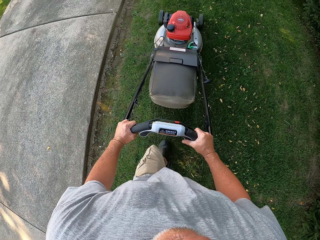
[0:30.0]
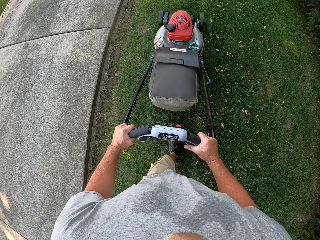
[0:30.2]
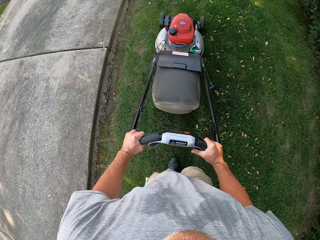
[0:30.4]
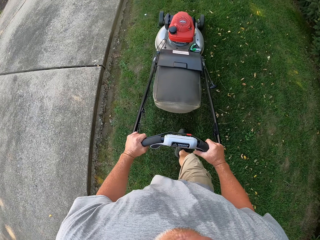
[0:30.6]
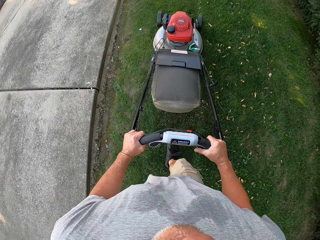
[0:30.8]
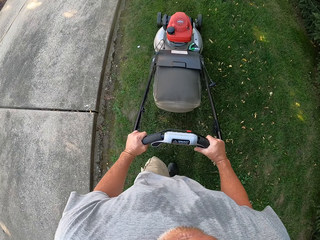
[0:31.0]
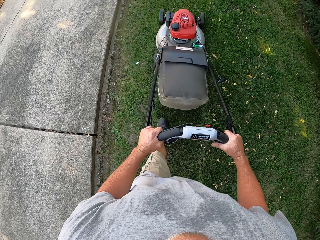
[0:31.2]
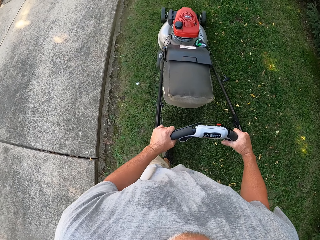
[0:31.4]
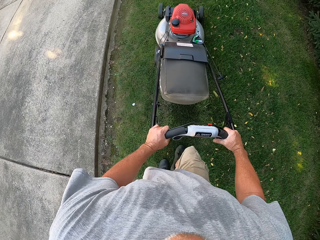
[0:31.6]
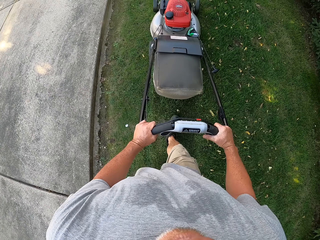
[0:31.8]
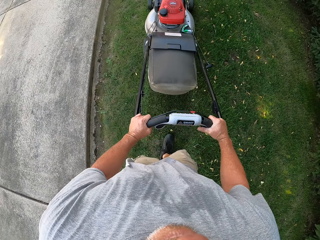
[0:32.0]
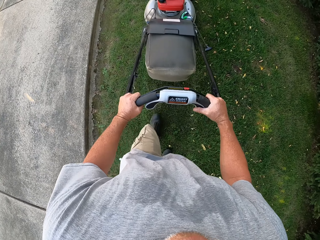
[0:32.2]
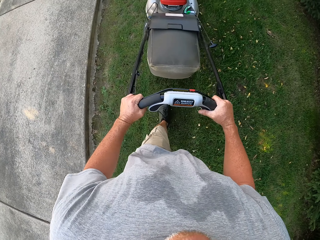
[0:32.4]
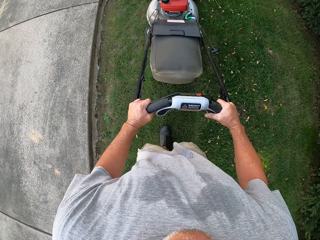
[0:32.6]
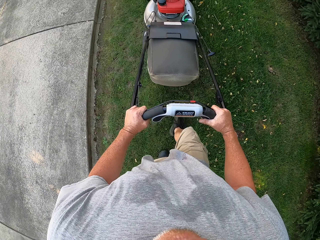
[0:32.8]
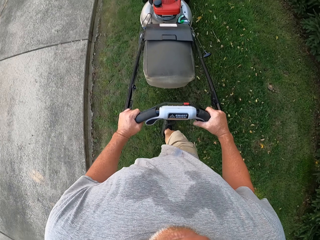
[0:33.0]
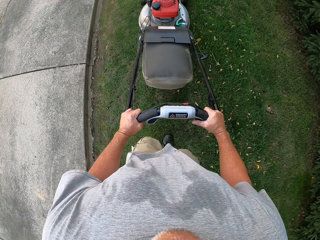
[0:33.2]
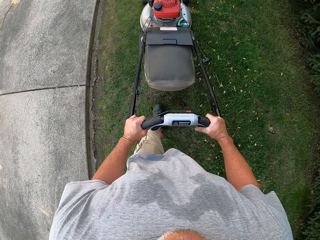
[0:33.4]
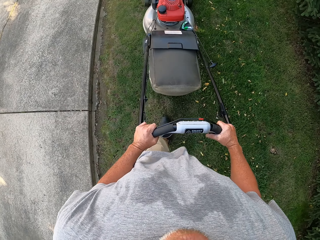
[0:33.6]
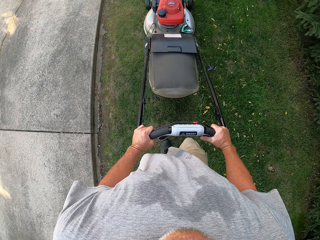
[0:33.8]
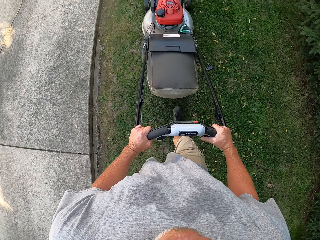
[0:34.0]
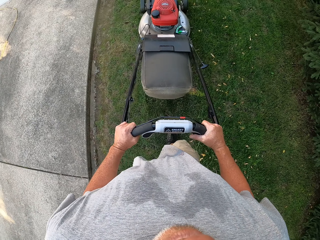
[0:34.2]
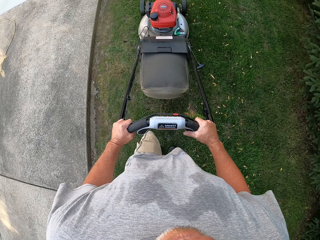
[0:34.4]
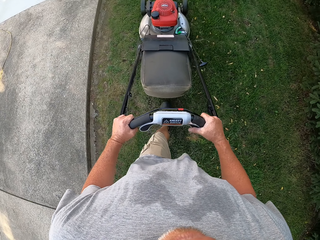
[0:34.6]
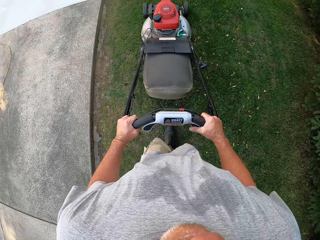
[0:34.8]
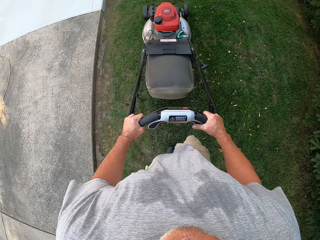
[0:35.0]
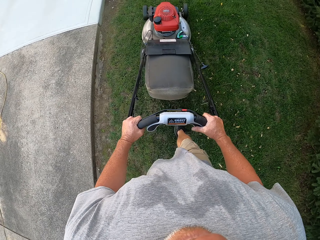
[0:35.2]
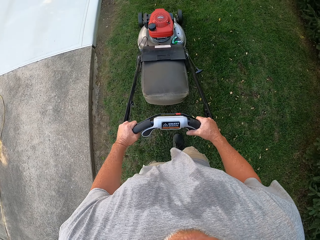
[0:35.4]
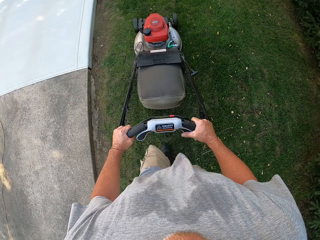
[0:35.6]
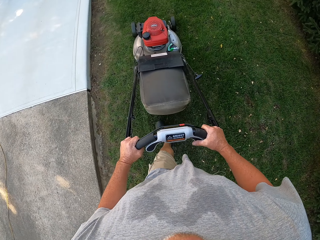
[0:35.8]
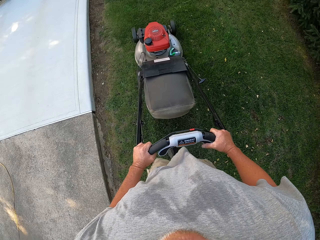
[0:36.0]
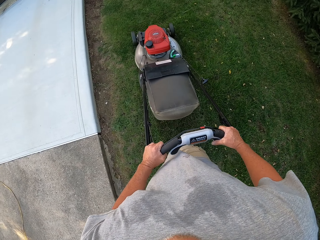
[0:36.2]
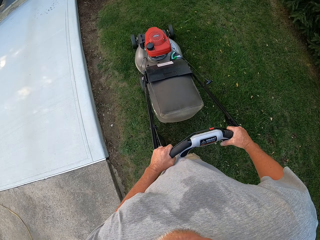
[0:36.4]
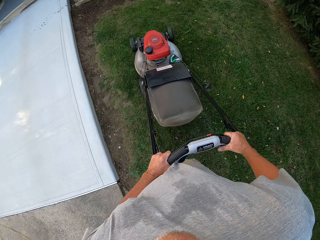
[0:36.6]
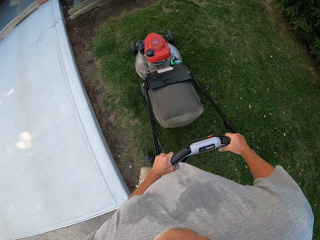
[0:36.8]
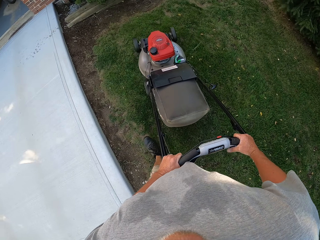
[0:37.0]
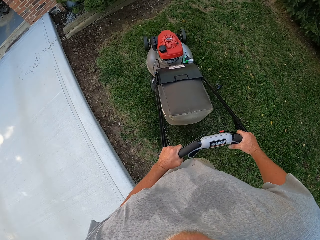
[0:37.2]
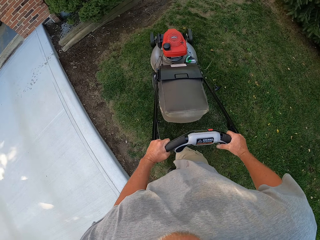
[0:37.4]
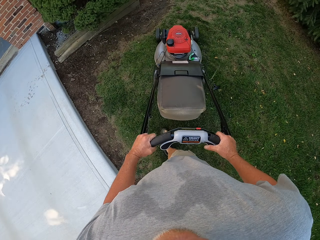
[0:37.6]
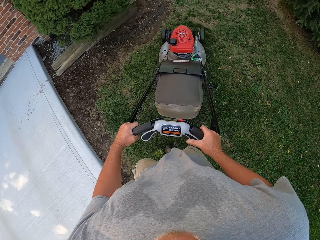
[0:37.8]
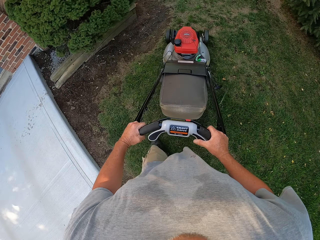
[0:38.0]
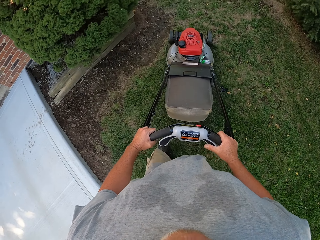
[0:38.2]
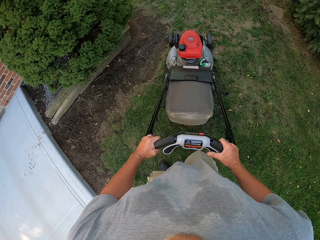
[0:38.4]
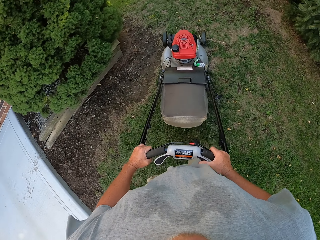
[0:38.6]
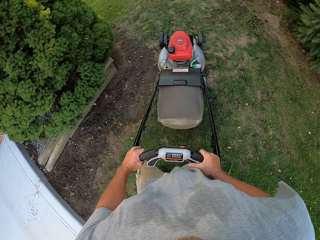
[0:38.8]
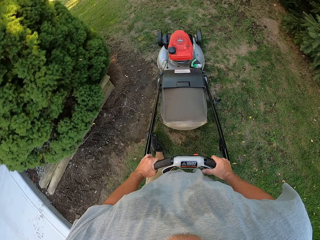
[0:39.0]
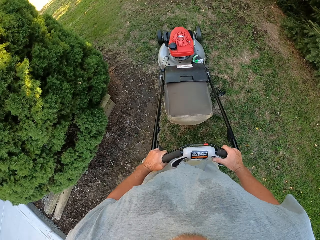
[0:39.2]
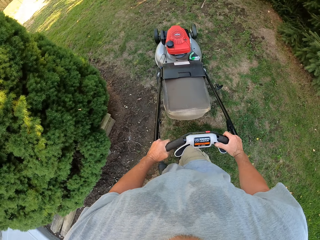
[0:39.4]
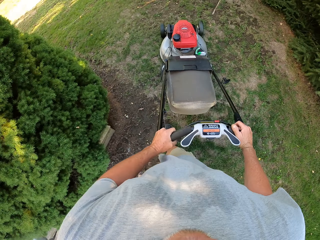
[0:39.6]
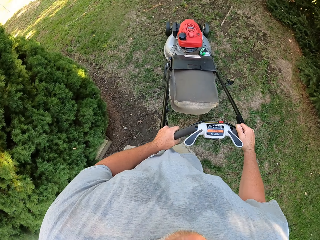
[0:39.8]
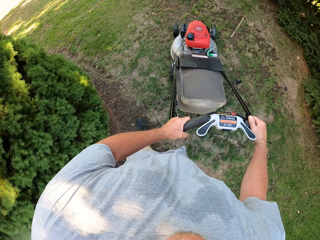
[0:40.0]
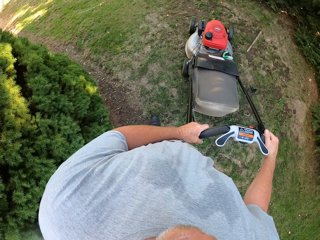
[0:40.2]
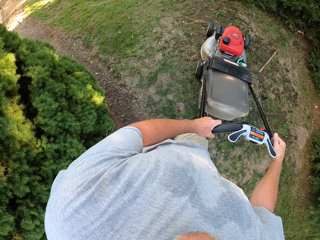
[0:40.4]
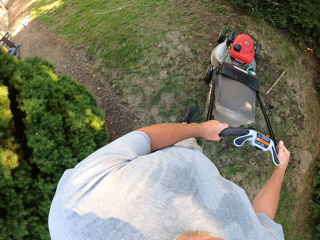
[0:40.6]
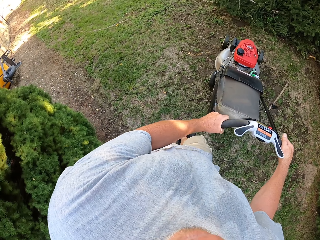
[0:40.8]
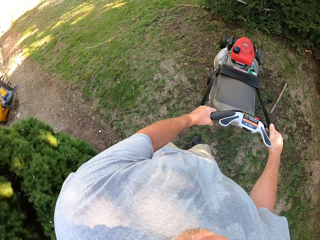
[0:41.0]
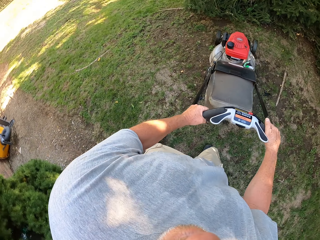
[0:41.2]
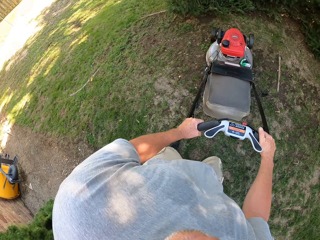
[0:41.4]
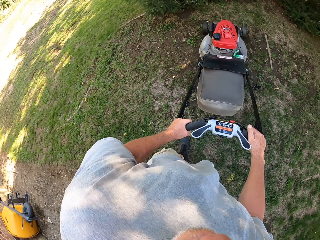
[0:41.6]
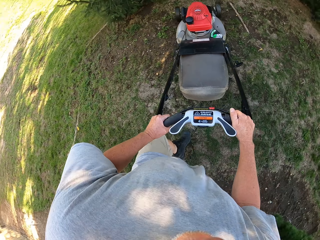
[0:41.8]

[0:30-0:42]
The camera wearer looks around. They mow the lawn. They turn around. They mow the lawn. They mow the lawn again.

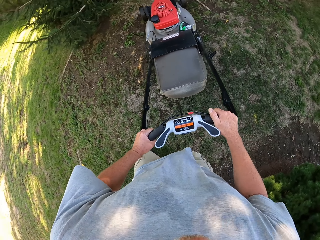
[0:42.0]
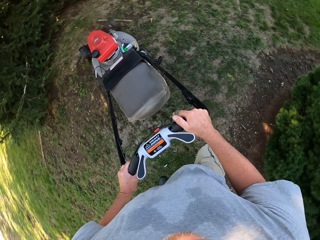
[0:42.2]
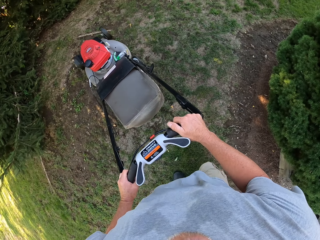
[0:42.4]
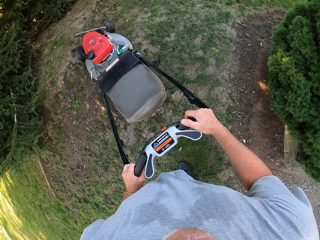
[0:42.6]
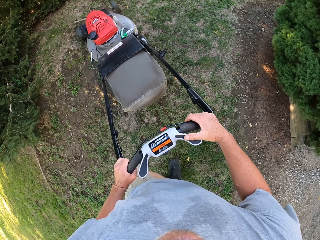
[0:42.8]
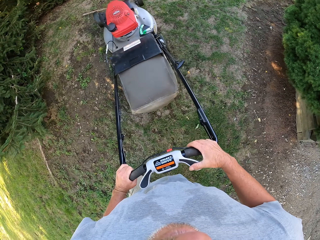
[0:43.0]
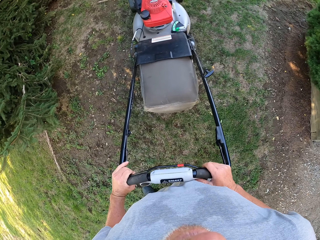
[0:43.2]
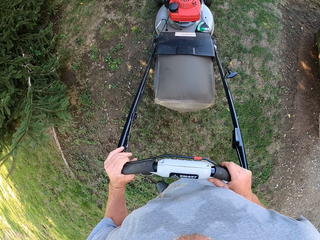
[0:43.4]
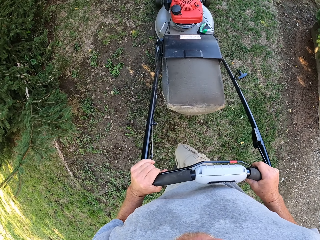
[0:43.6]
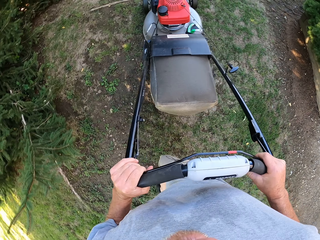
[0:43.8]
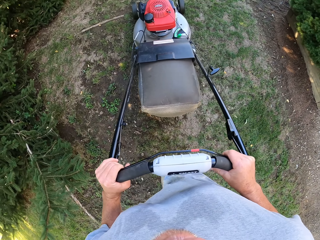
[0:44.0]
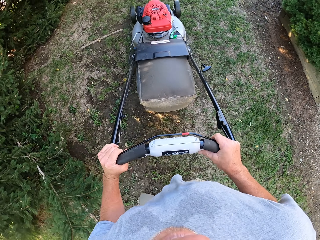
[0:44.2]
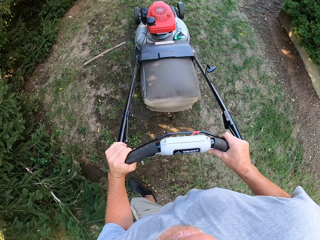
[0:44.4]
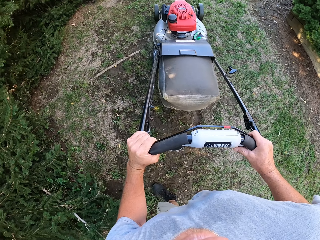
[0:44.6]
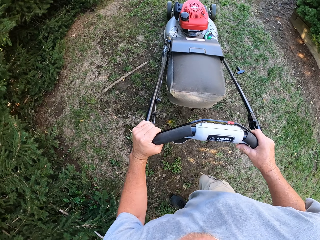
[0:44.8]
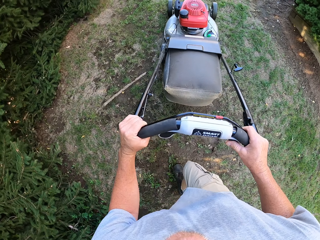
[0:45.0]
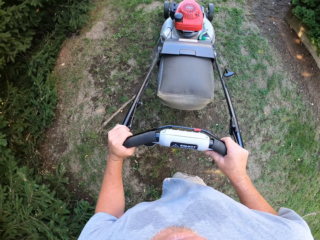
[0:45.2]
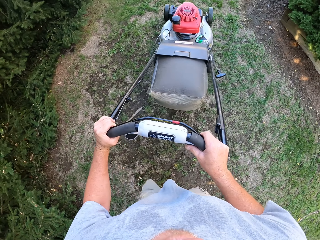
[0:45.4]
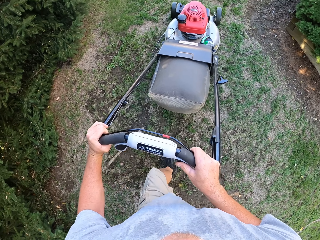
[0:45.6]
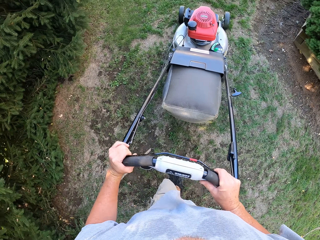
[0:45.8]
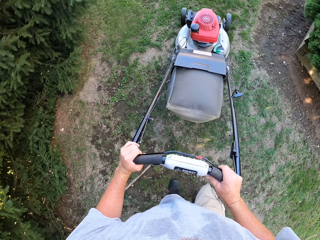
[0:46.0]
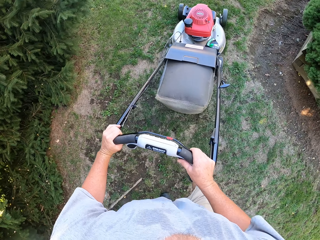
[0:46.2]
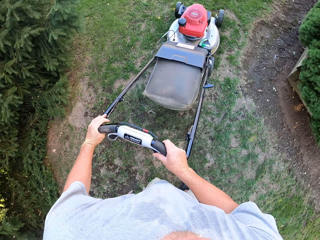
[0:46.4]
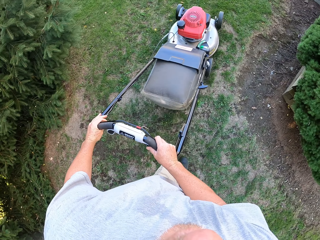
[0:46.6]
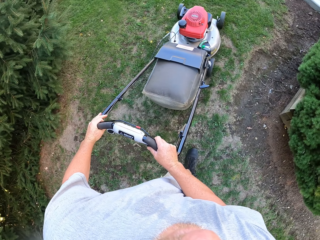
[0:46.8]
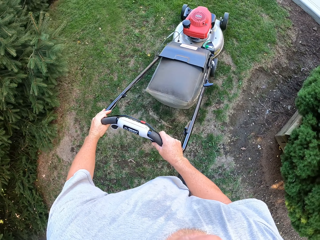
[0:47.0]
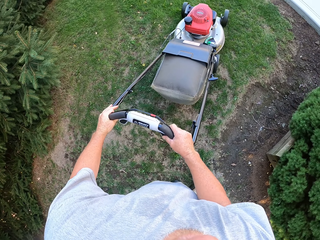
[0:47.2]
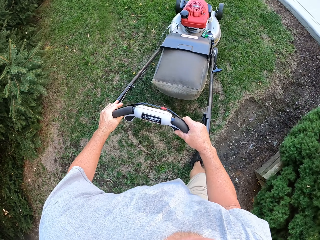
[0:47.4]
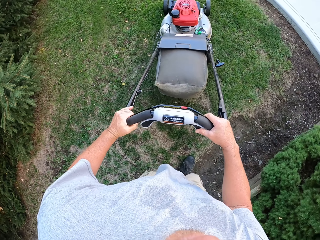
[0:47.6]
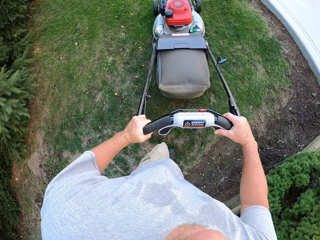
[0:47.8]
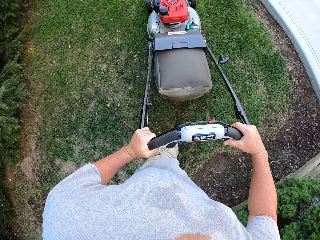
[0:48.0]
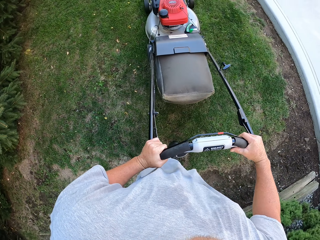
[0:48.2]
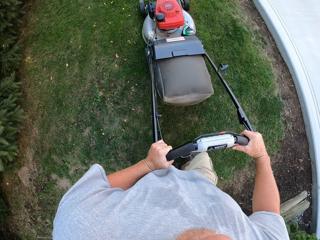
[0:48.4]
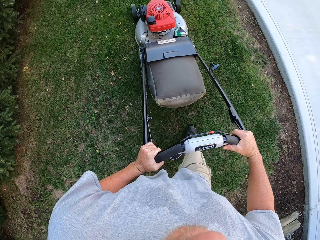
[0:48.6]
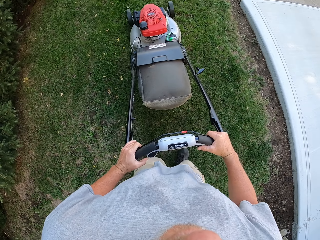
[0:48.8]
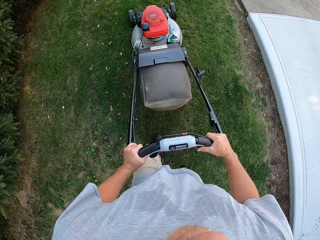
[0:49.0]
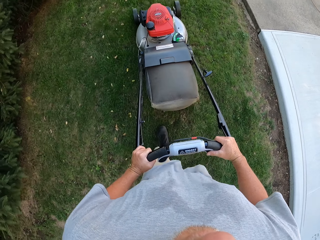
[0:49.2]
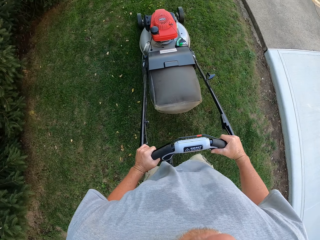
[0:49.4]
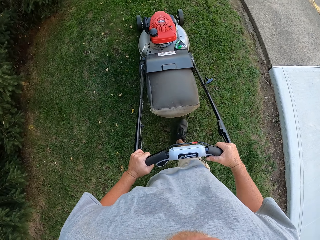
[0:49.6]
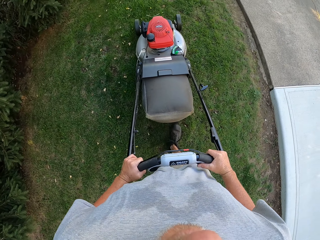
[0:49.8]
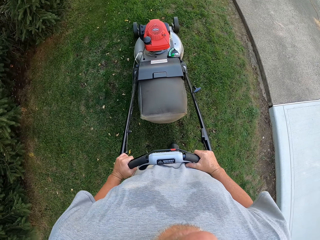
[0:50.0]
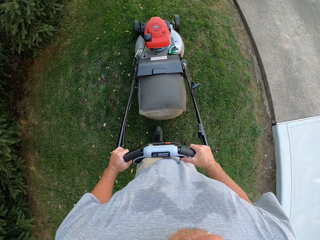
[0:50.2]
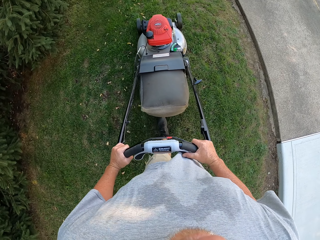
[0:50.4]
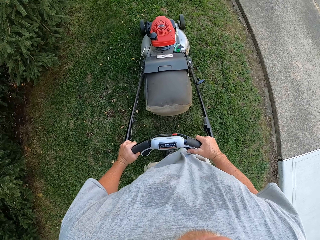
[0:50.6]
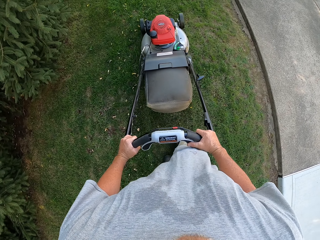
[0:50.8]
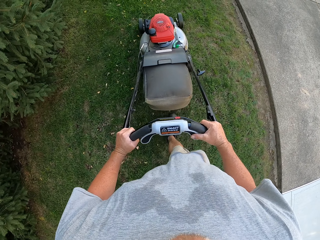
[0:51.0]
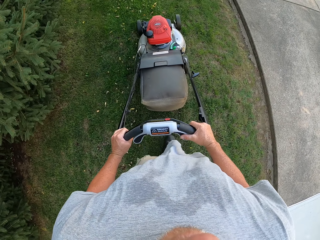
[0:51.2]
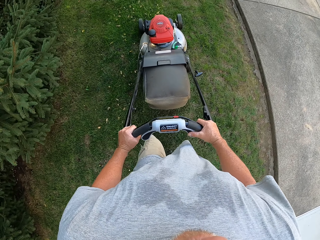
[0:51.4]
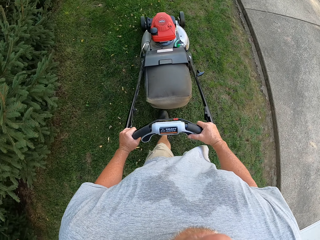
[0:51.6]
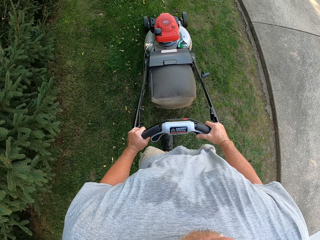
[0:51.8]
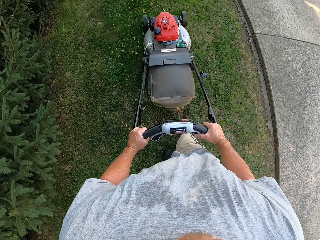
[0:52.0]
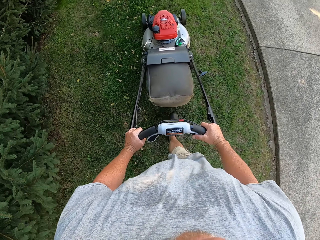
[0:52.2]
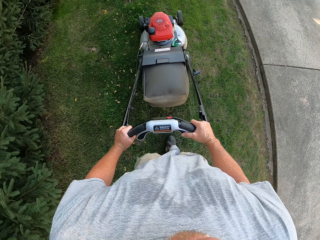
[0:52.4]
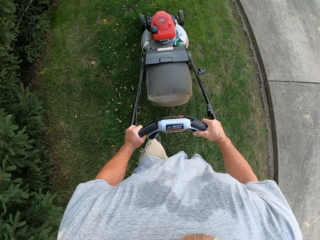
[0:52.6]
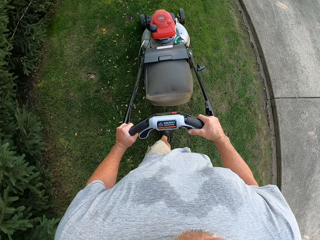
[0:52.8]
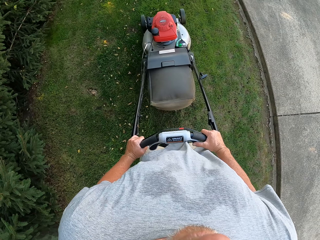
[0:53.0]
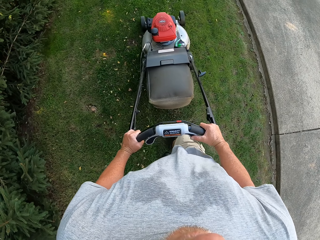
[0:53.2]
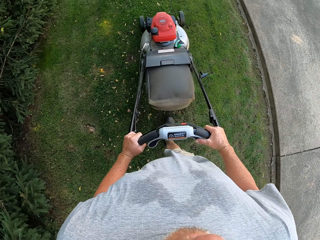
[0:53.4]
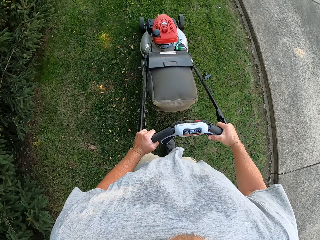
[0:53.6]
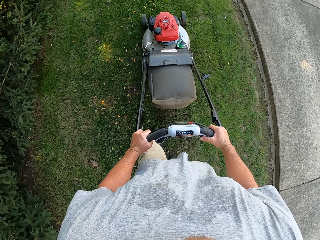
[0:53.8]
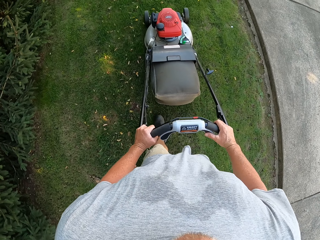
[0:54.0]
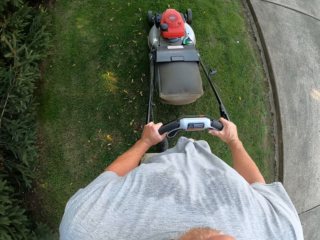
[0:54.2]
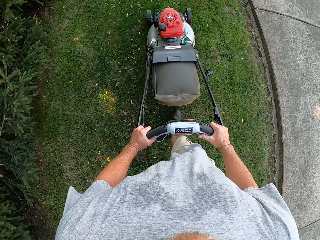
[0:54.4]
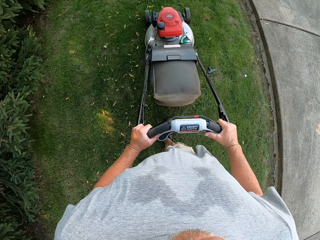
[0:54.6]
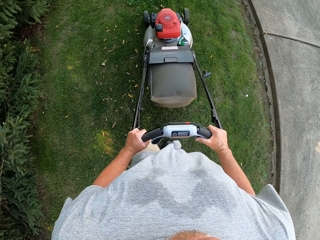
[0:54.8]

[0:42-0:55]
The camera wearer turns around. They cut the grass using a lawnmower. They turn around. They mow the lawn. They mow the lawn again.
